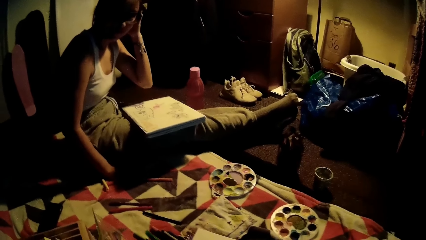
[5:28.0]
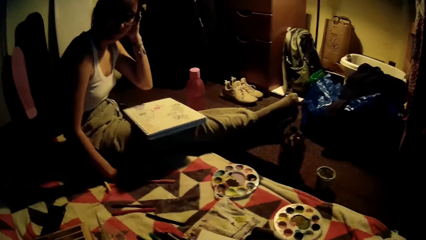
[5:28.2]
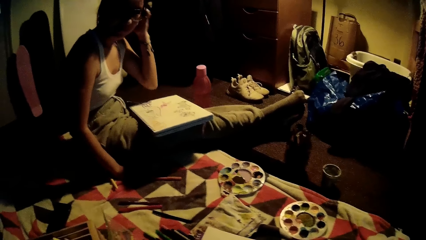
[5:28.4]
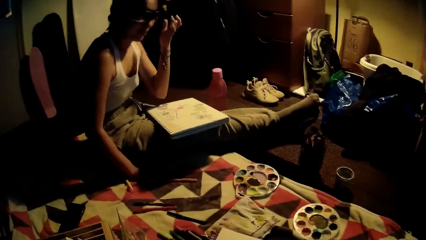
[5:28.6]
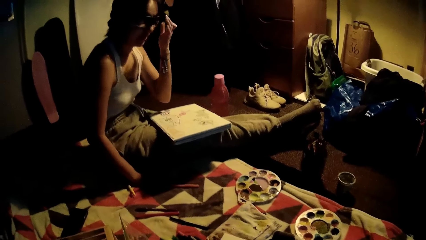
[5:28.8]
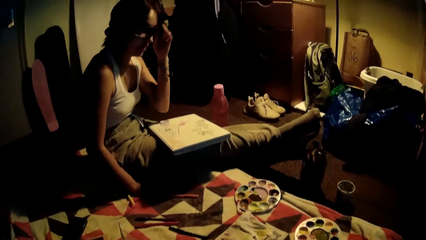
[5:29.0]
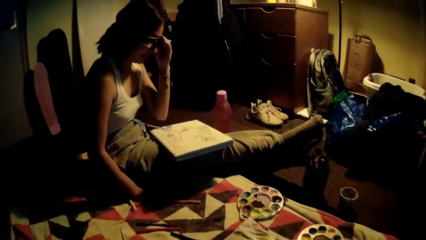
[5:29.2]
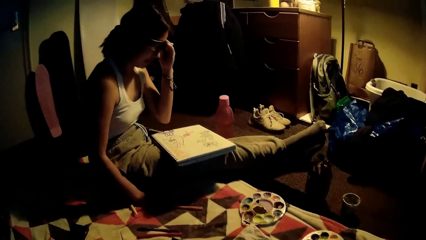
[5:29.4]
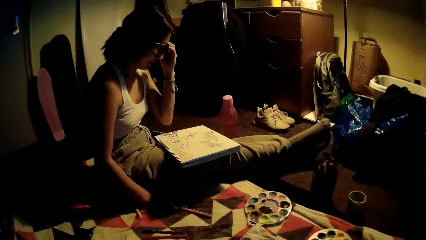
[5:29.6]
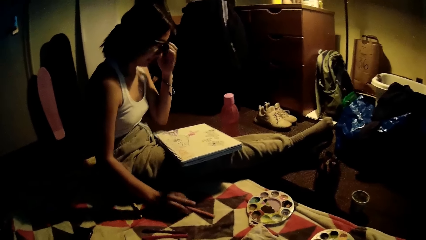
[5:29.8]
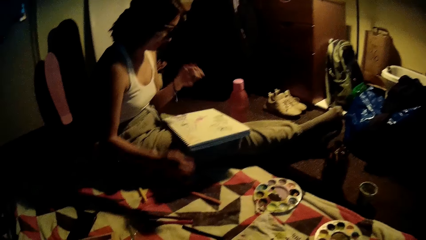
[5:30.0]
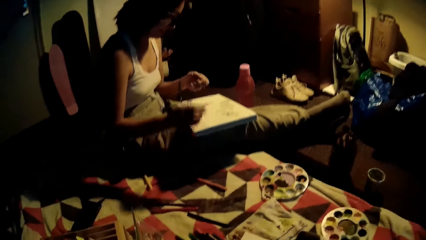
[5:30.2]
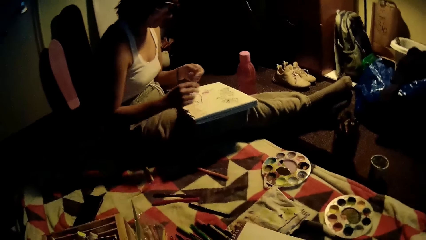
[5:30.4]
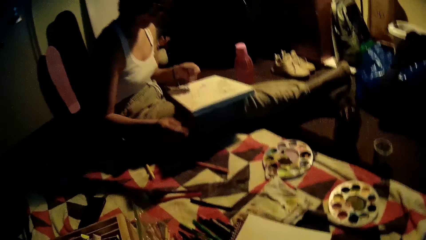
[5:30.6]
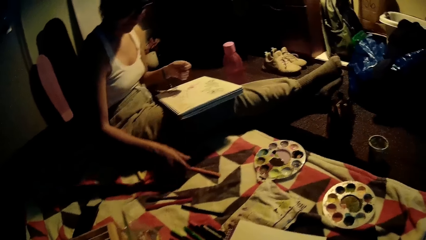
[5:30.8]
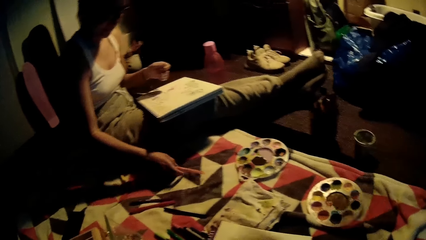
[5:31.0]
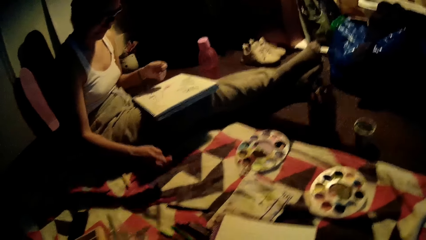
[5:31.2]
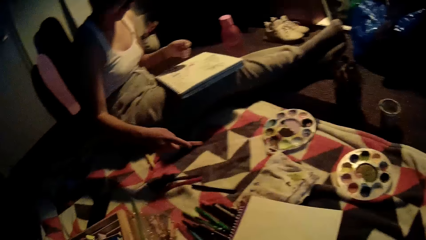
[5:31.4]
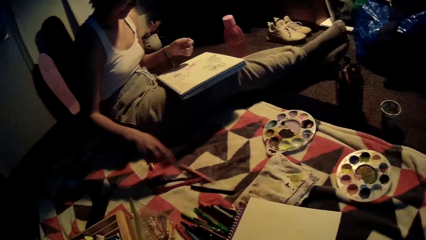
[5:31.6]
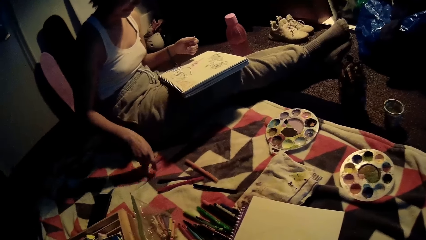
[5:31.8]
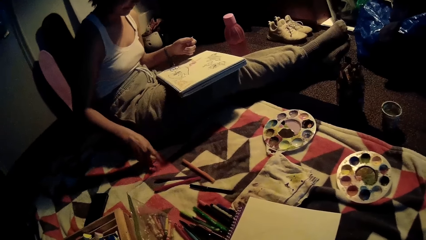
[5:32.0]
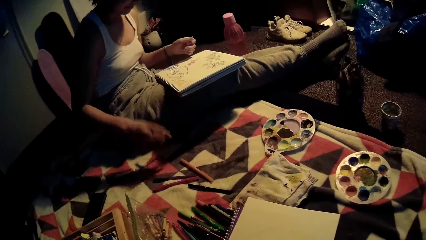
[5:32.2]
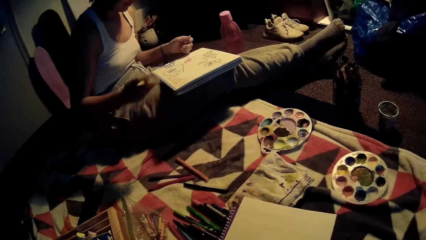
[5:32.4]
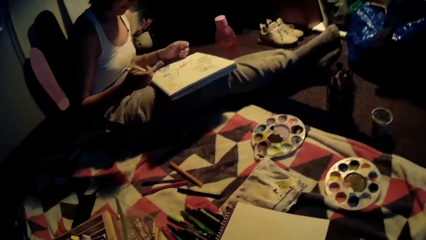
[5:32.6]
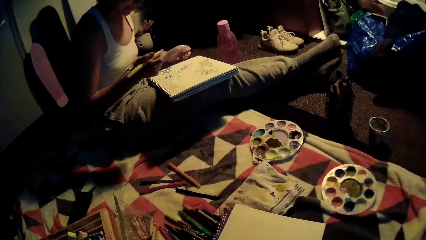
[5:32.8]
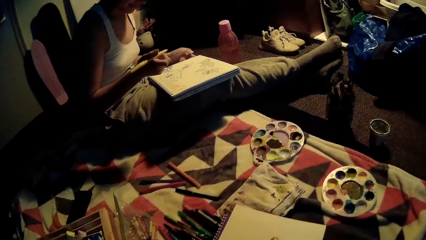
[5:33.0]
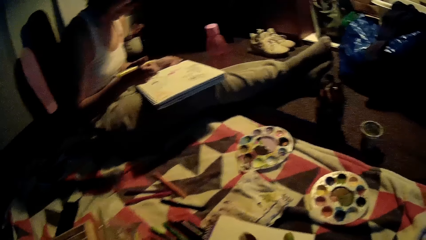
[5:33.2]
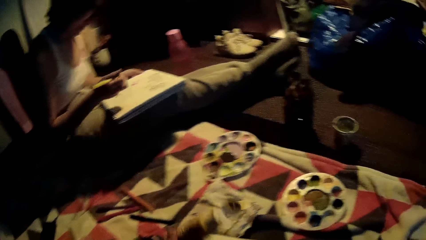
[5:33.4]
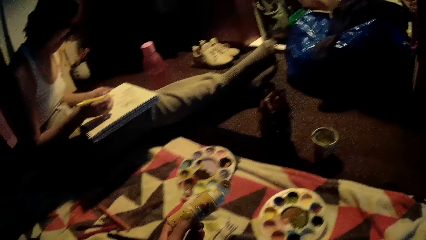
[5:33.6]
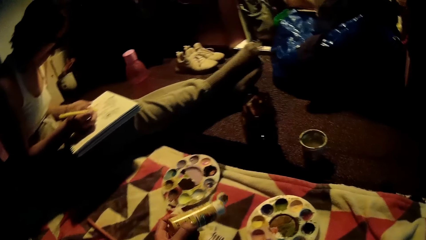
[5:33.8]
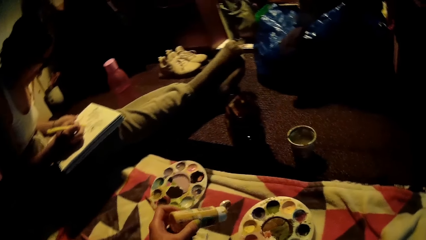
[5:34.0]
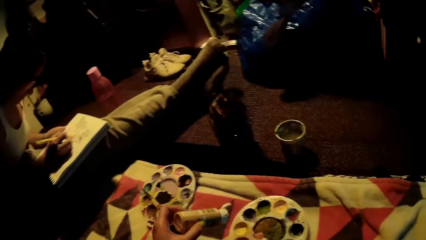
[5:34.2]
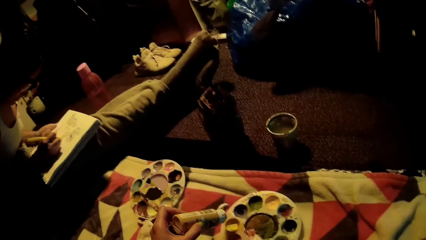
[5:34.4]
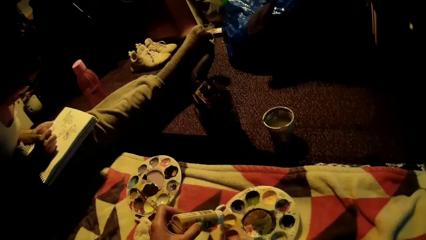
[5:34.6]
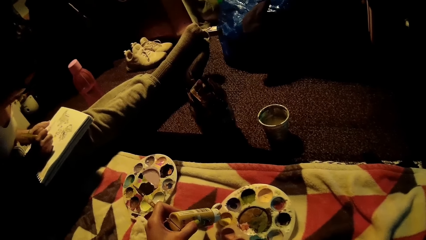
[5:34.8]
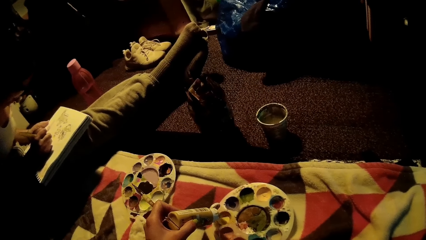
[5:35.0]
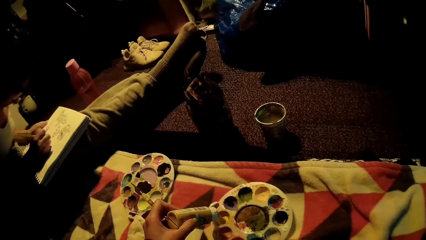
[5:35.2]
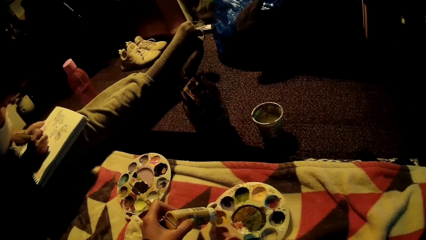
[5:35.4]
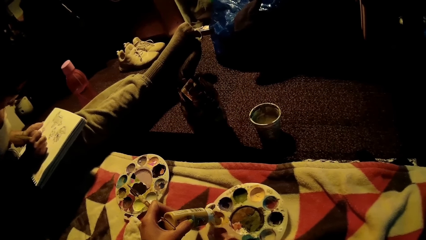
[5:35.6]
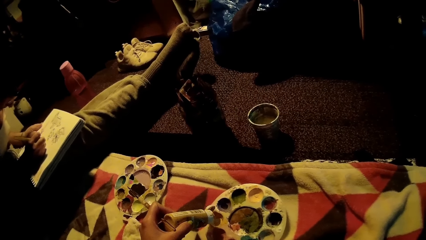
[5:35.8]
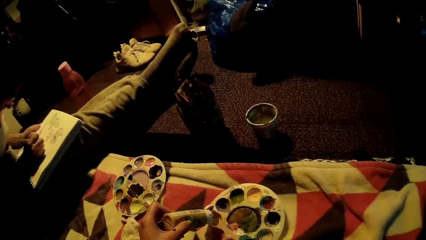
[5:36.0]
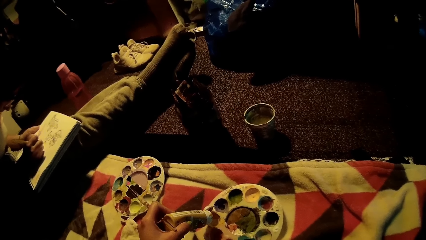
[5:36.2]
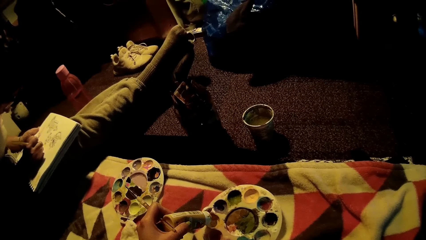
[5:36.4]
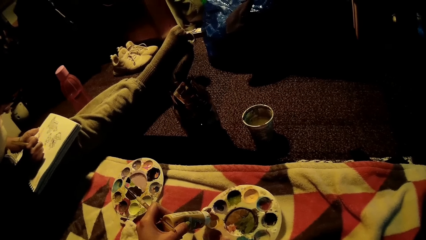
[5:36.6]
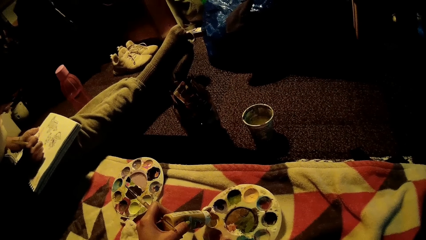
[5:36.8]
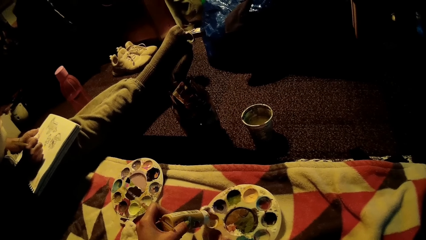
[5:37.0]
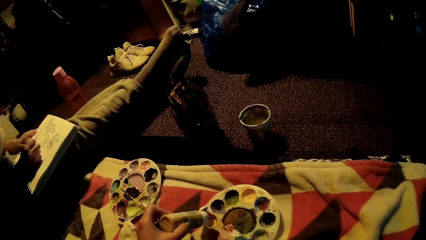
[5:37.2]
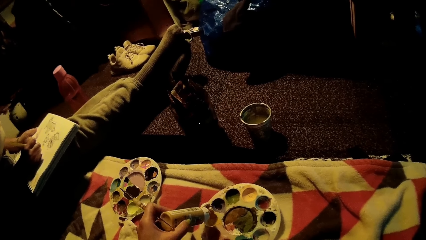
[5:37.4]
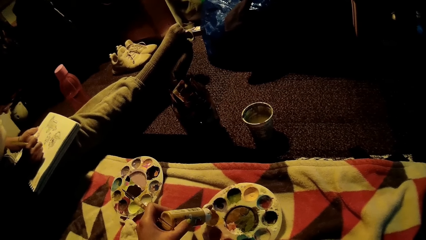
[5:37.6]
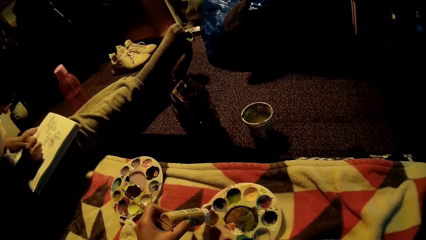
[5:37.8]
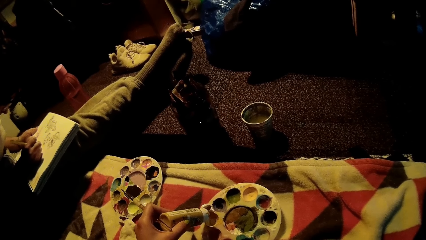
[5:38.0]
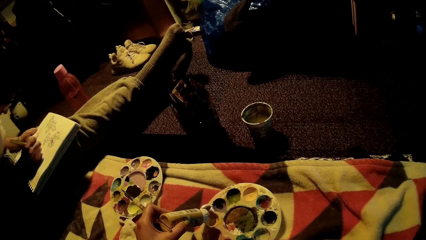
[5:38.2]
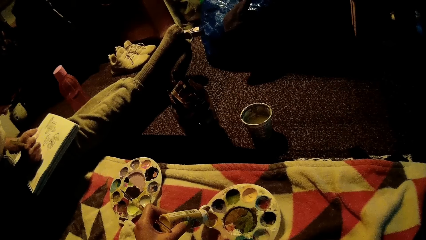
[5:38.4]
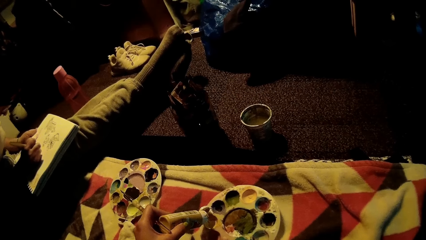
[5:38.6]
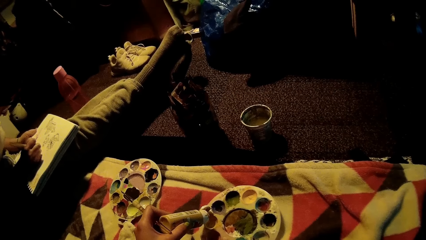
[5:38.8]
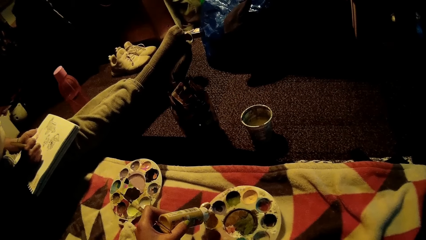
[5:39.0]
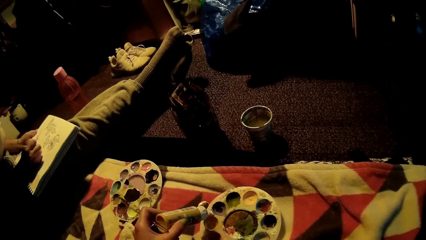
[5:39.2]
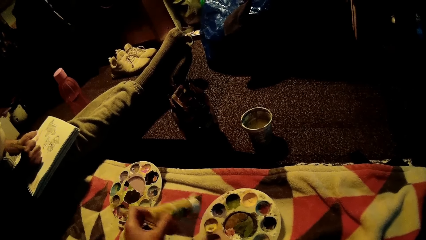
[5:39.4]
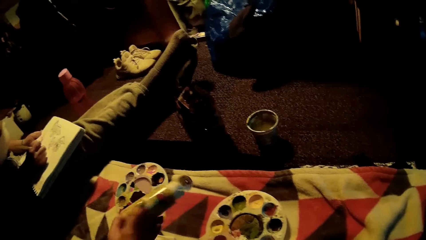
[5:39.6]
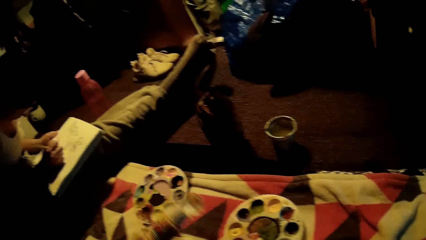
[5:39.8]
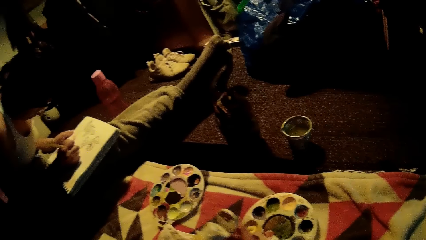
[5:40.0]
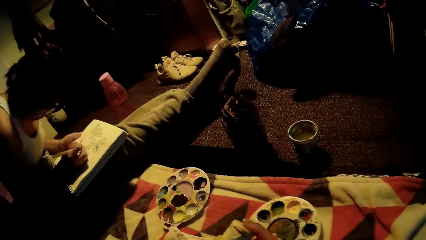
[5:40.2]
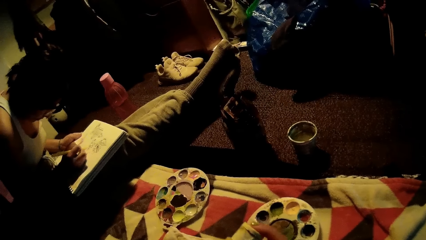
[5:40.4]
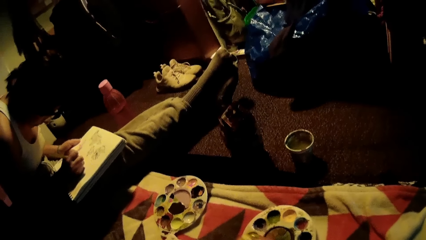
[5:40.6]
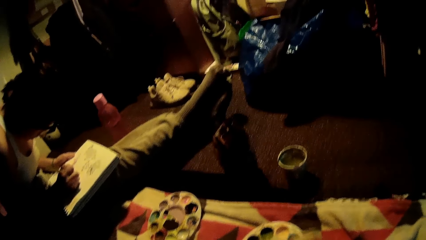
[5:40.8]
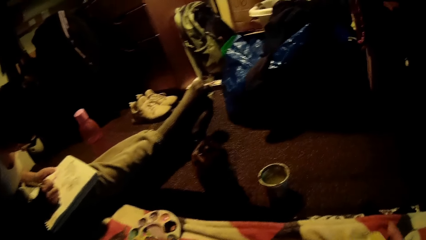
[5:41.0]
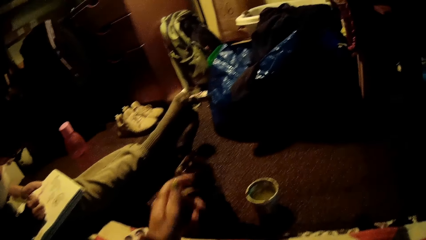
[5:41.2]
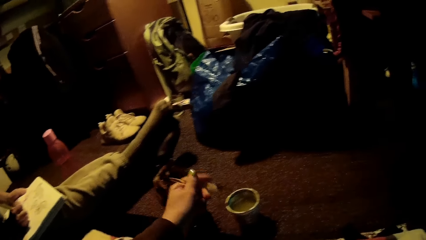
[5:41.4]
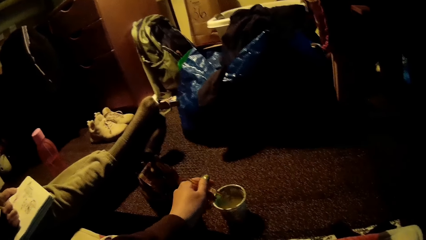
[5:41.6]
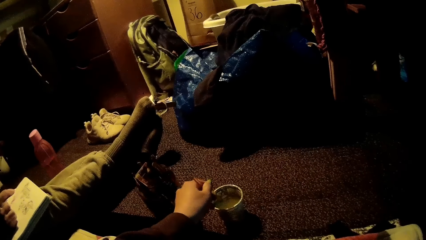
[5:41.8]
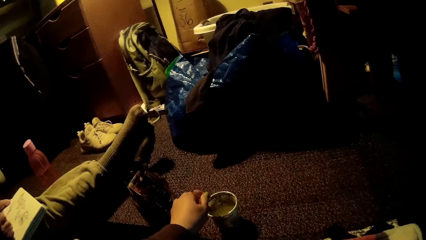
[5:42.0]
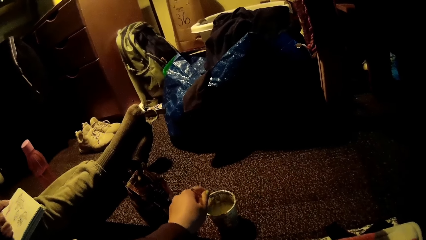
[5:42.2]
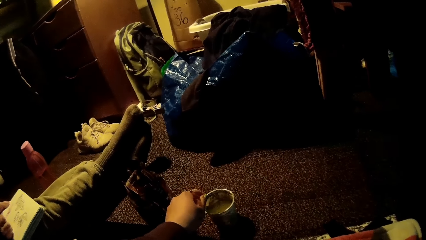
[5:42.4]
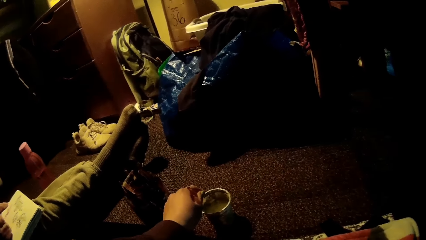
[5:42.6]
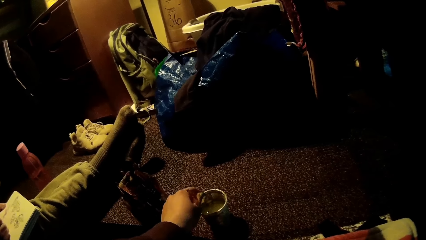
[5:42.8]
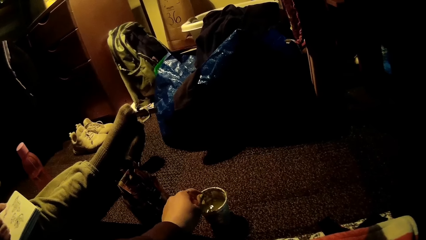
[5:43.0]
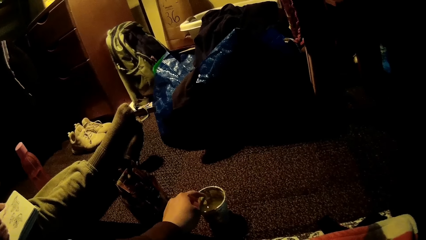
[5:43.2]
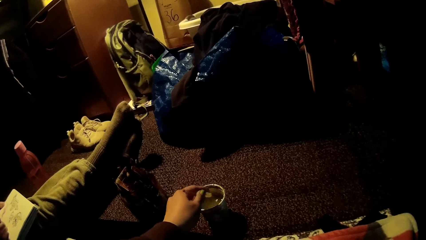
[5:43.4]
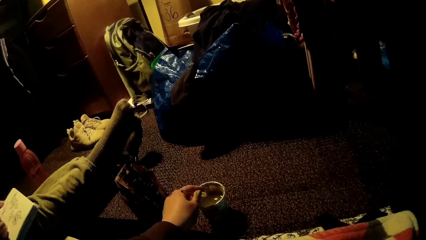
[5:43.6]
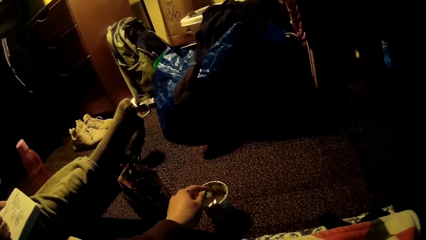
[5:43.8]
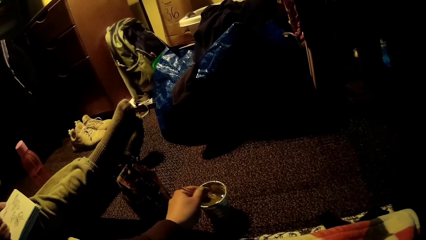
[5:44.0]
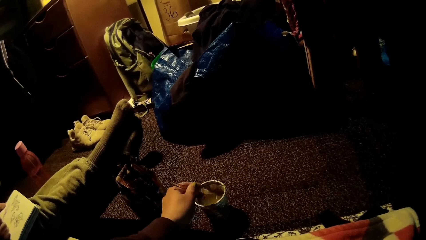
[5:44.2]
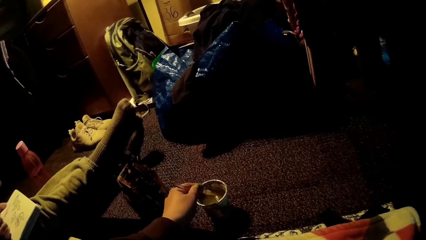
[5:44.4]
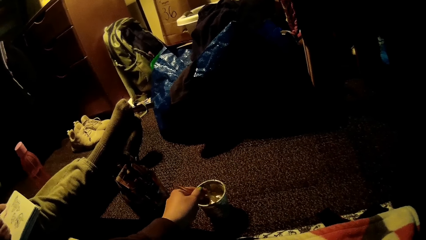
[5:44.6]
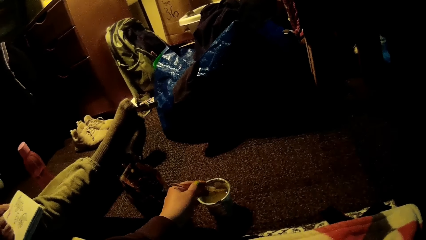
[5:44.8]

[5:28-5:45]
The woman adjusts the pair of glasses with her left hand. She picks a red color pen from the bed with her right hand, drops the red color pen on the bed with her right hand, picks the yellow color pen from the bed with her right hand, holds the sketch book on her lap with her left hand, and draws on the sketch book with the yellow color pen in her right hand. The camera wearer pours color from the yellow poster color into the palette with her left hand. She closes the yellow poster color in her left hand with her right hand. She dips the paint brush into a bowl of water with her left hand.
